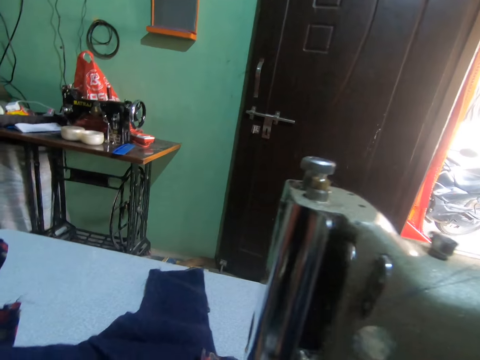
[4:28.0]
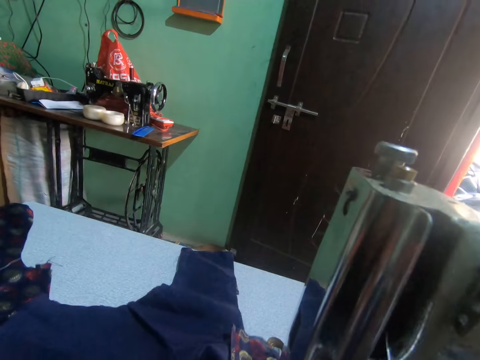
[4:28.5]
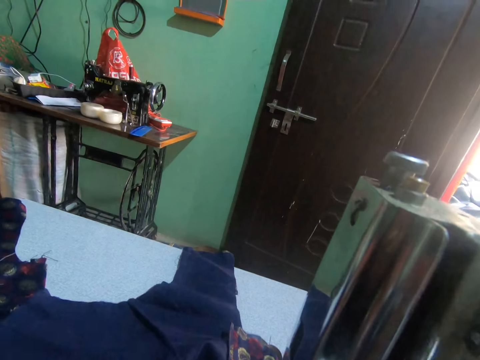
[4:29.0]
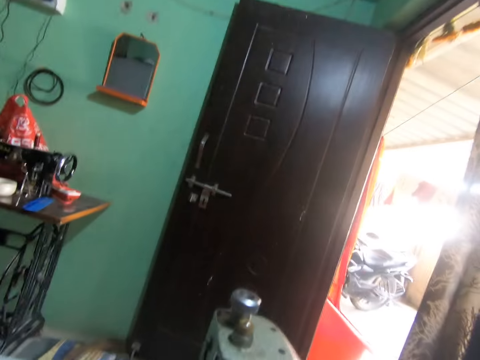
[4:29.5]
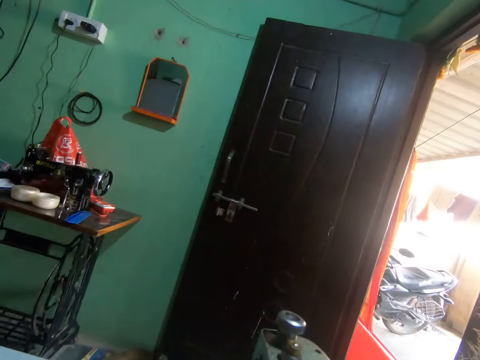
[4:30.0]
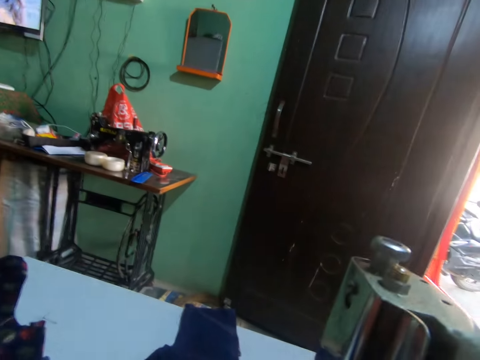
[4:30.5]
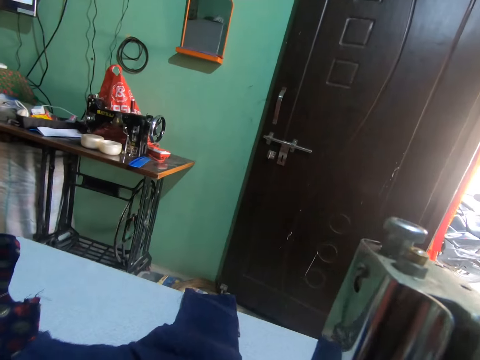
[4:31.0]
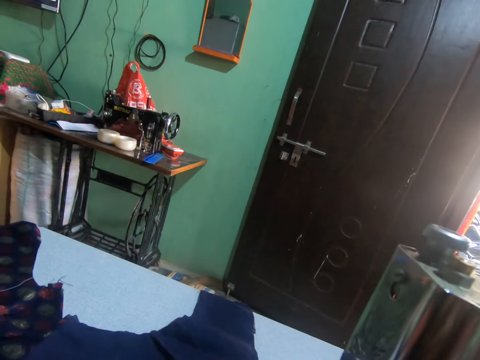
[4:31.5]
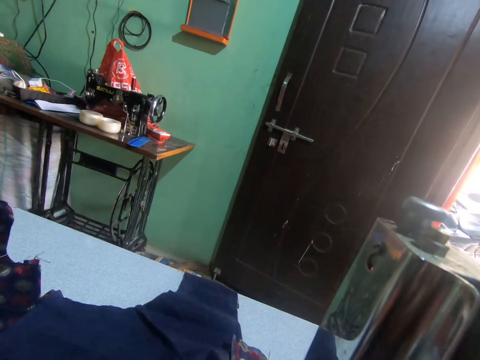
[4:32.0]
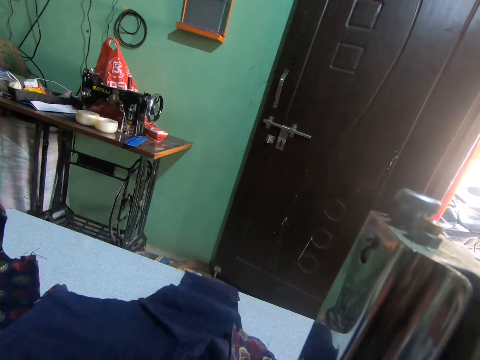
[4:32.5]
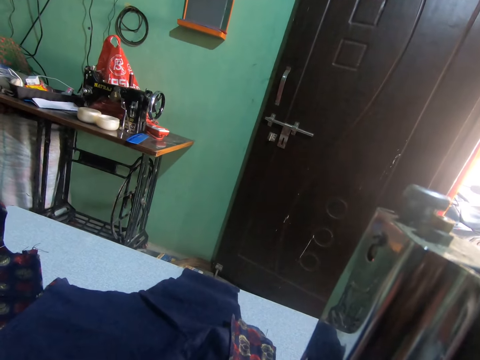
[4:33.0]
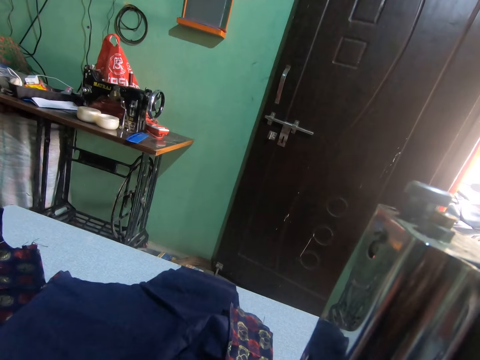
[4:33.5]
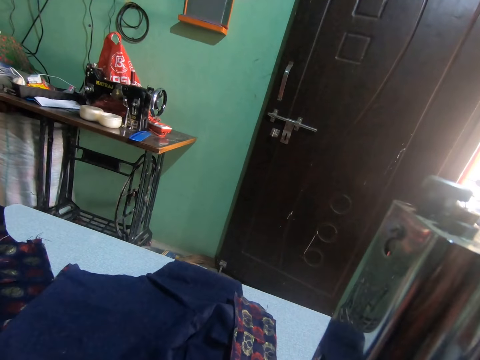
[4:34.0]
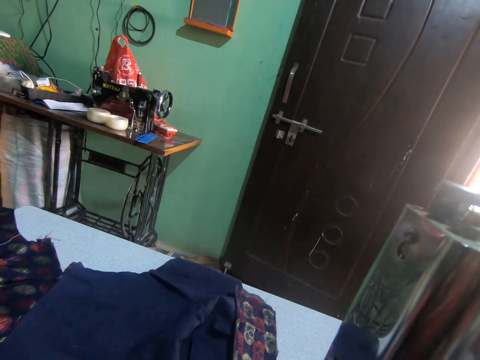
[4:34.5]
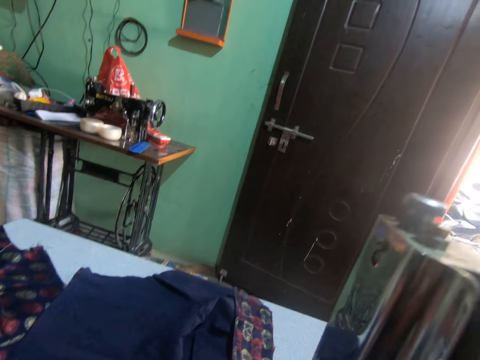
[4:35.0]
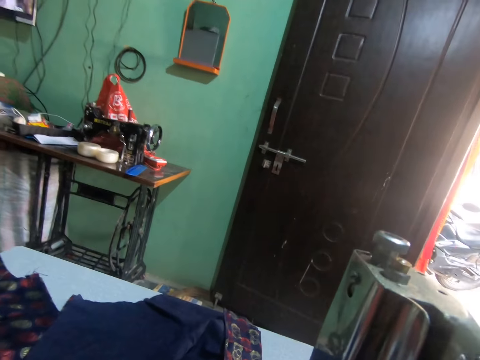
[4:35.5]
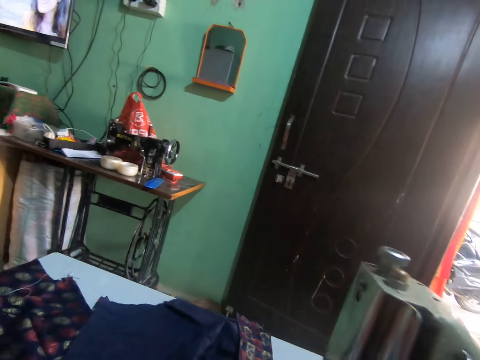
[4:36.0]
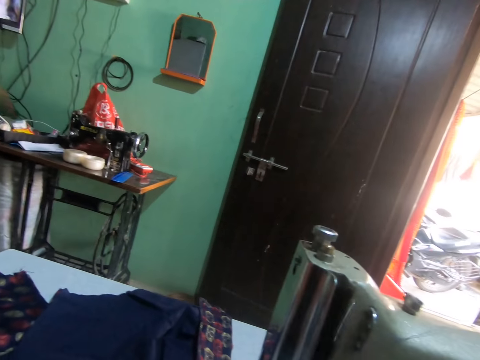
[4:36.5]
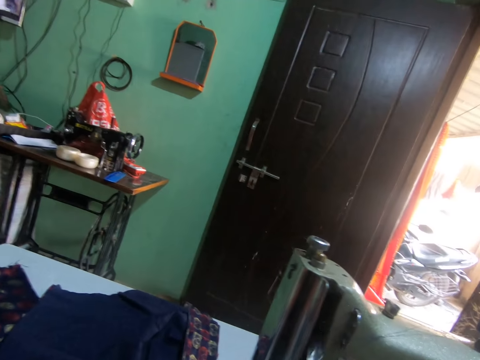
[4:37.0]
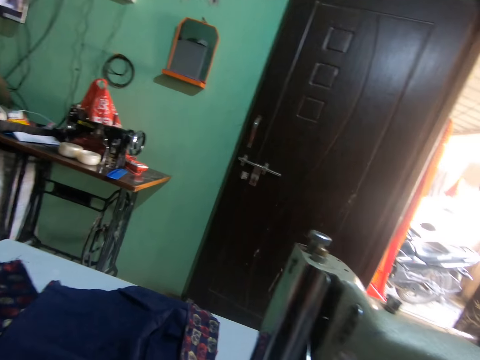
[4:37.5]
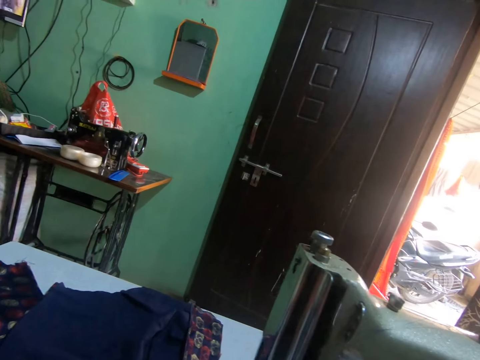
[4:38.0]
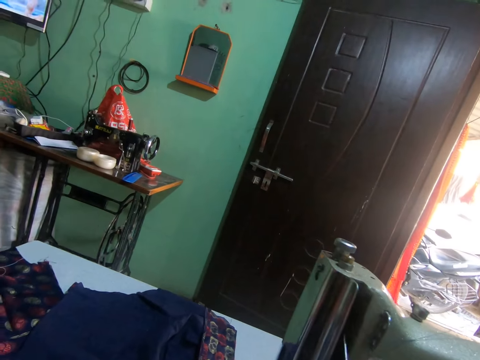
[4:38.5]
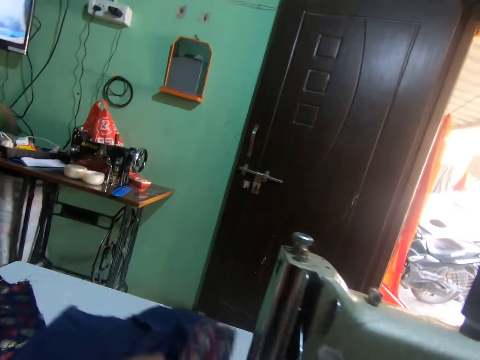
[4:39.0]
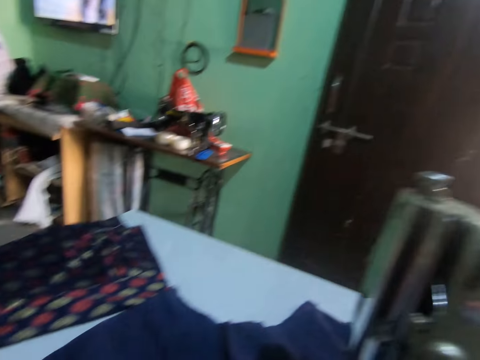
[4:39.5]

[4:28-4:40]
The camera wearer sews the fabric. They push the fabric from the sewing surface. They turn around. They push the fabric from the sewing surface.

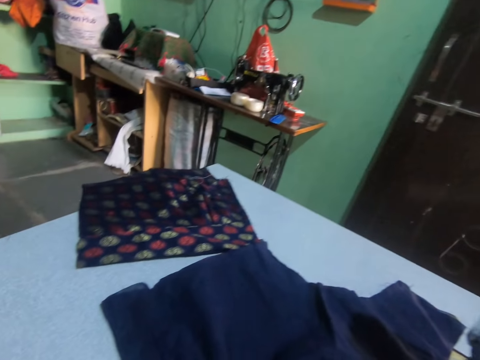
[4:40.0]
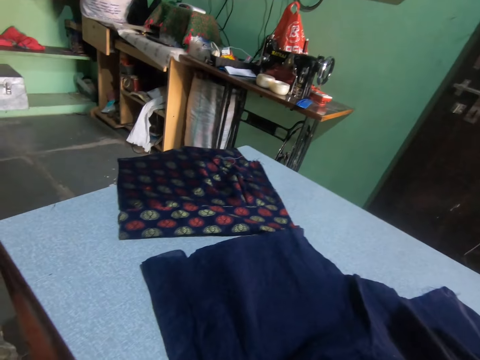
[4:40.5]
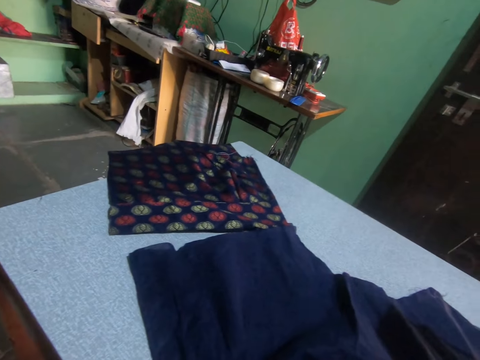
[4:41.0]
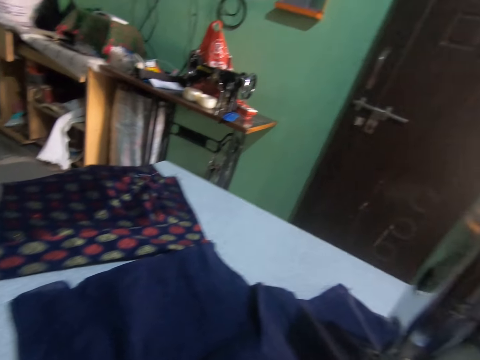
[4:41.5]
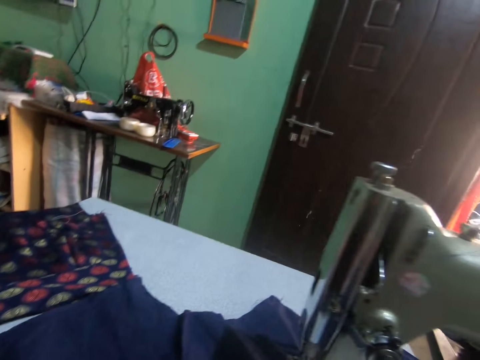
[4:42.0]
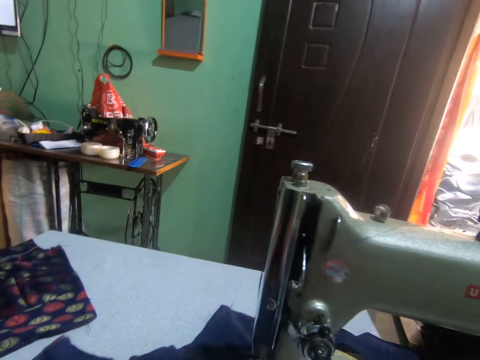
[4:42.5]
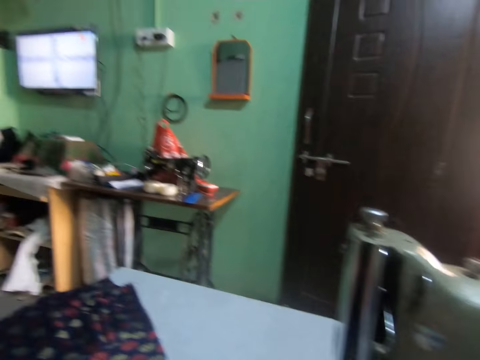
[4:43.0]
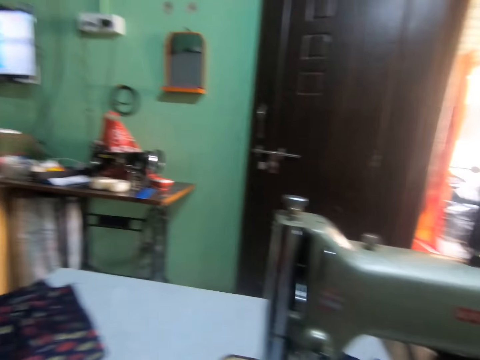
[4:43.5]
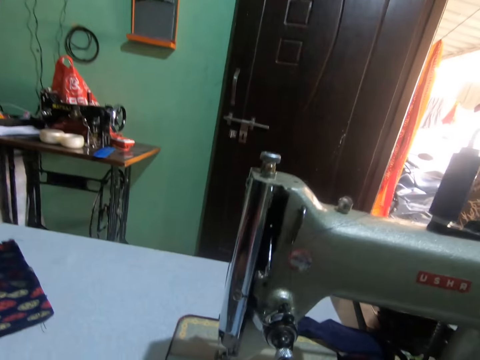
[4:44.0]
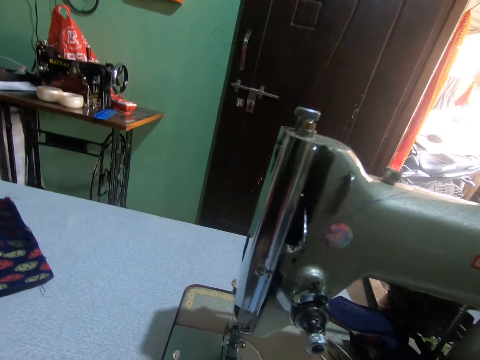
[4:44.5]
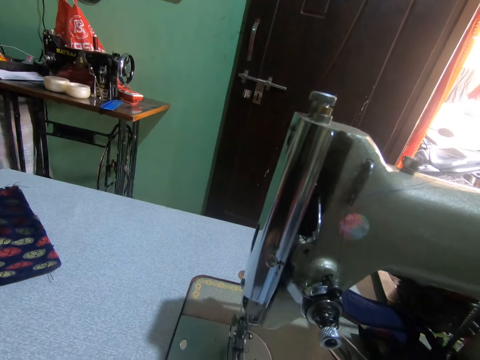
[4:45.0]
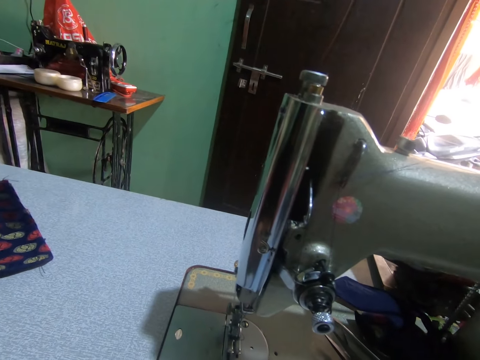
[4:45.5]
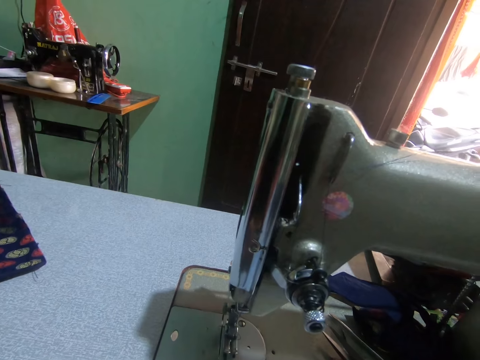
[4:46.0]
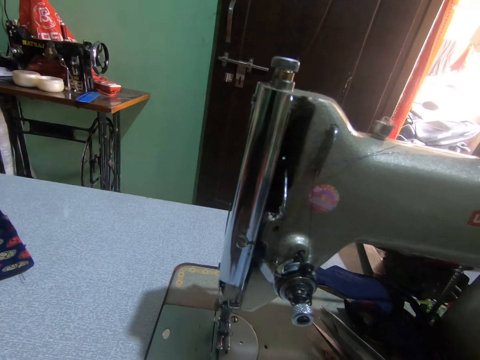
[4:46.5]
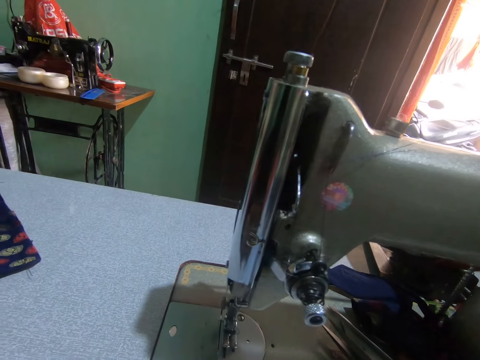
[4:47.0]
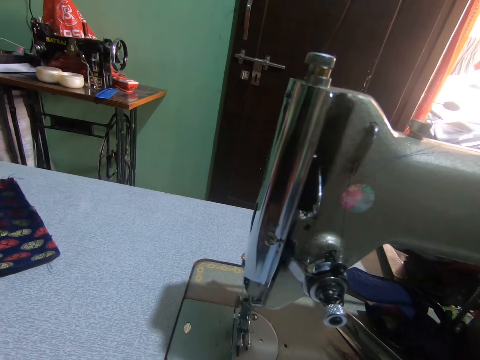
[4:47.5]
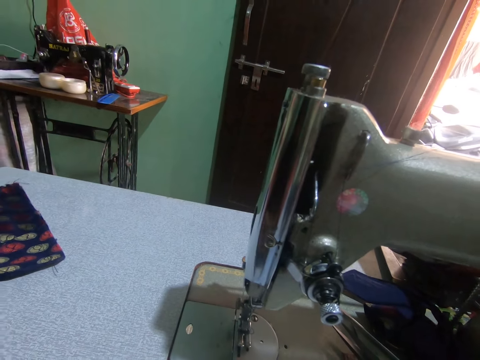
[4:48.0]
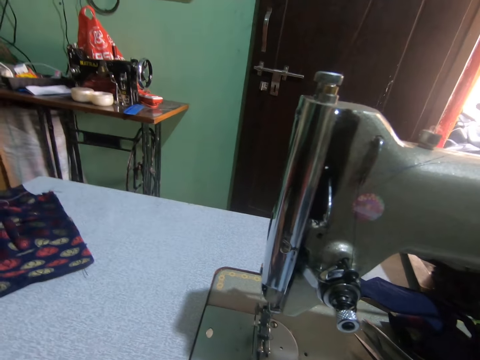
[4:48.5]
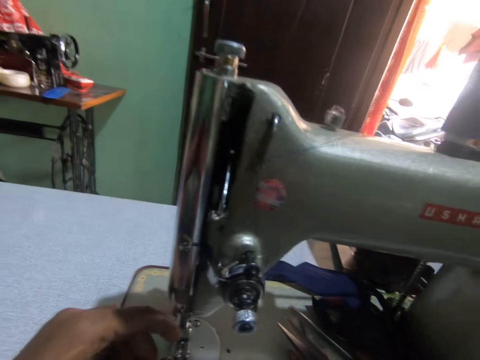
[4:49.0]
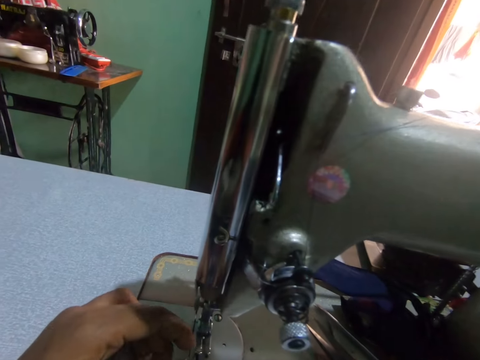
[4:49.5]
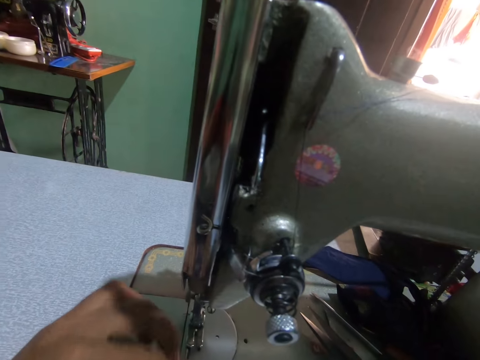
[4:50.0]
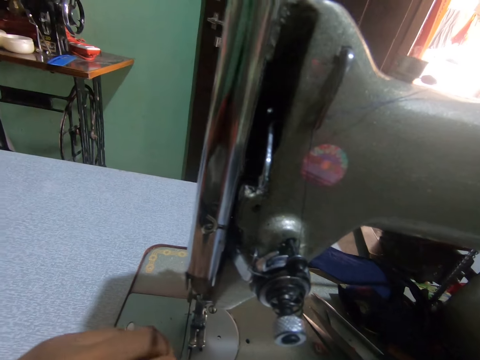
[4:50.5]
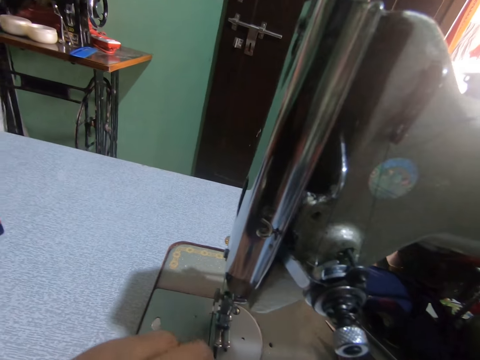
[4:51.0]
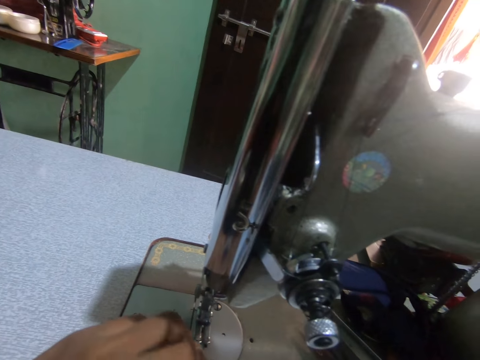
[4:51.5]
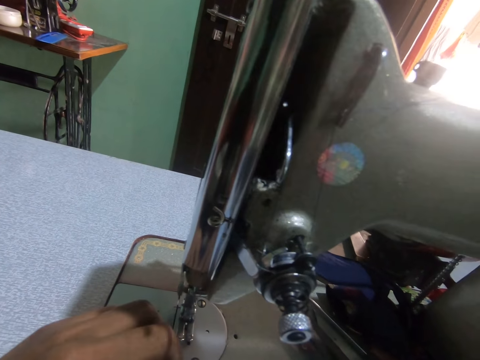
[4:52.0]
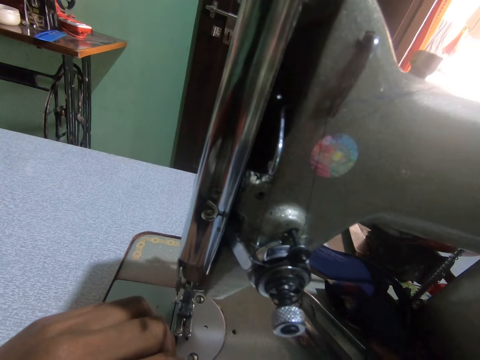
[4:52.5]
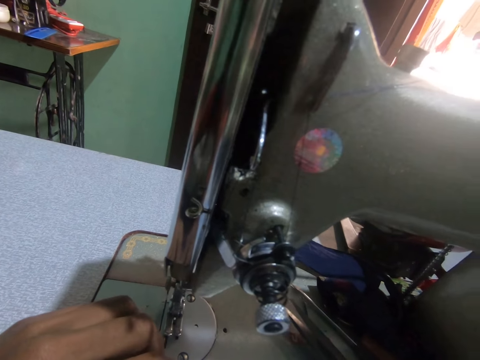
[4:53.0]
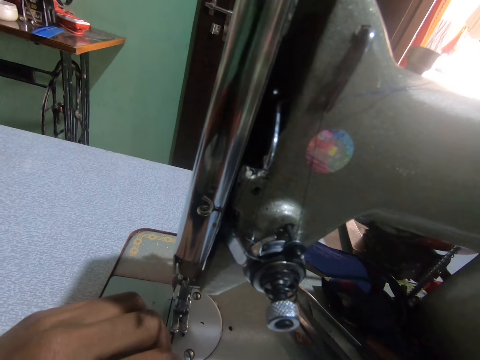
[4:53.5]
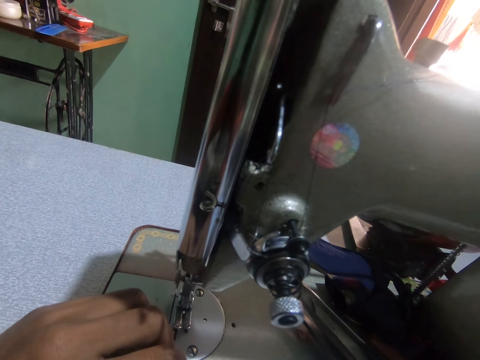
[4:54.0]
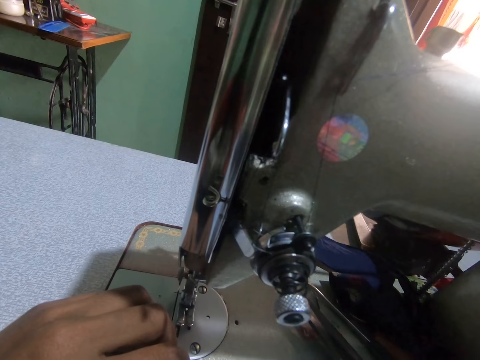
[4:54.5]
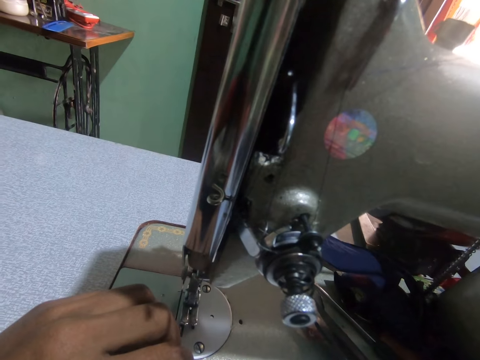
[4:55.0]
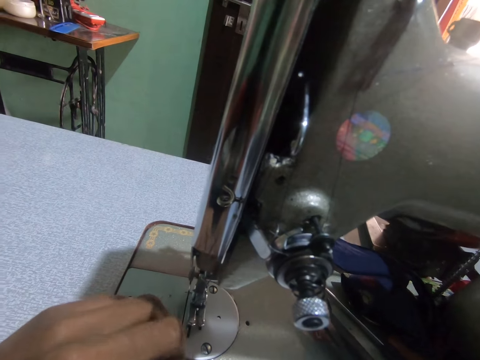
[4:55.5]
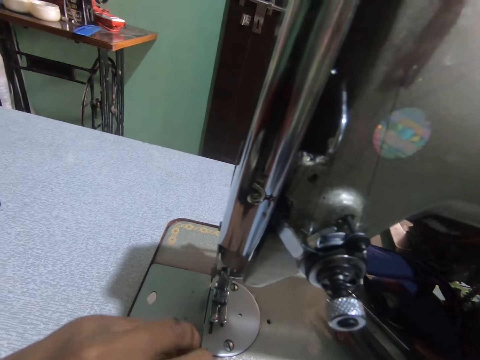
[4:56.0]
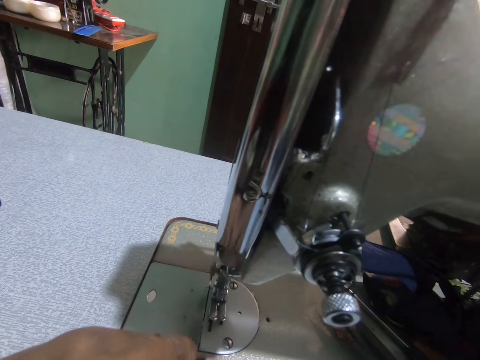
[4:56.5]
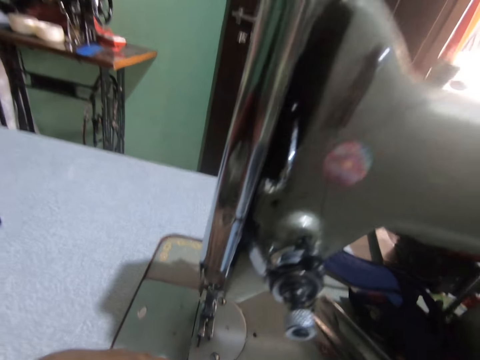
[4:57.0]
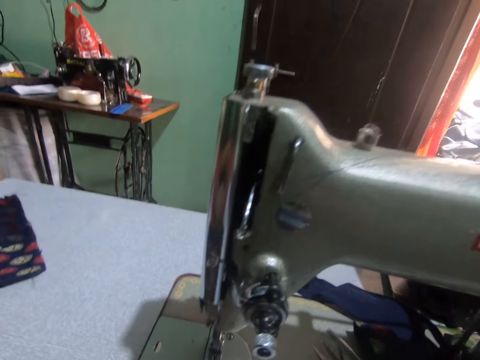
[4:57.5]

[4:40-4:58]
The camera wearer turns around. She moves the cloth on the sewing machine table. She removes the fabric from the sewing machine. She turns around. She sets the sewing machine with her left hand.
